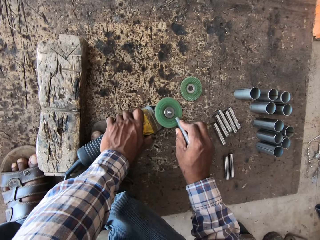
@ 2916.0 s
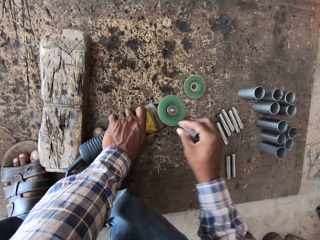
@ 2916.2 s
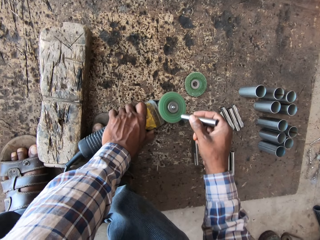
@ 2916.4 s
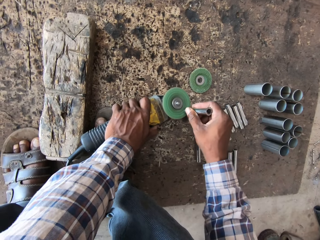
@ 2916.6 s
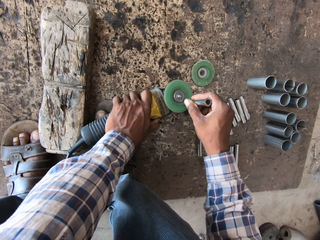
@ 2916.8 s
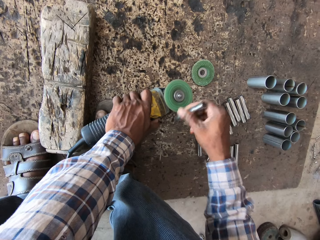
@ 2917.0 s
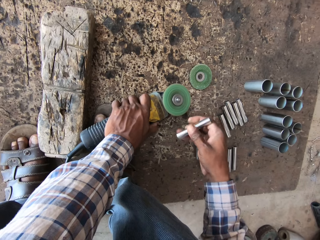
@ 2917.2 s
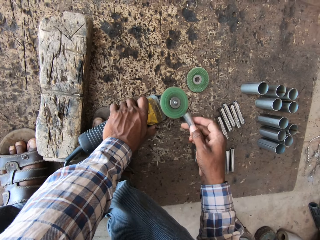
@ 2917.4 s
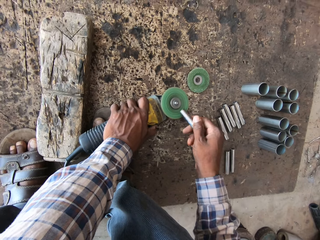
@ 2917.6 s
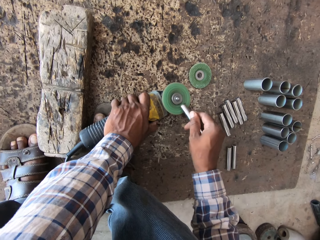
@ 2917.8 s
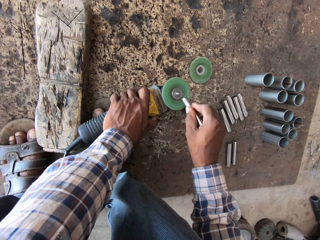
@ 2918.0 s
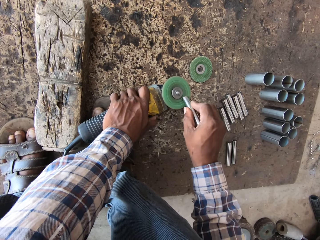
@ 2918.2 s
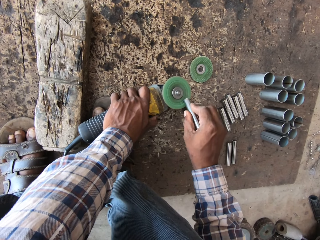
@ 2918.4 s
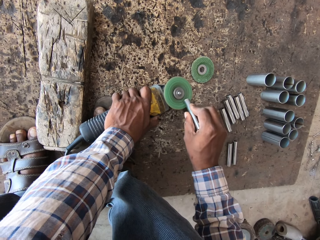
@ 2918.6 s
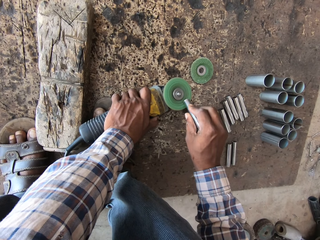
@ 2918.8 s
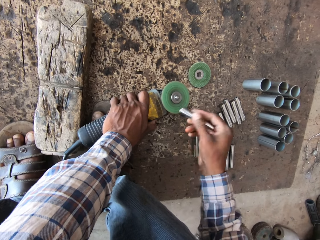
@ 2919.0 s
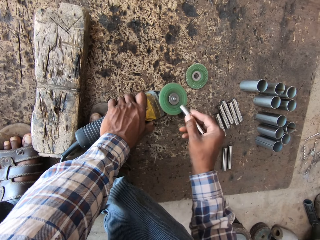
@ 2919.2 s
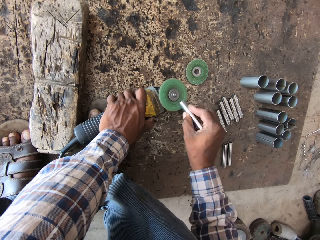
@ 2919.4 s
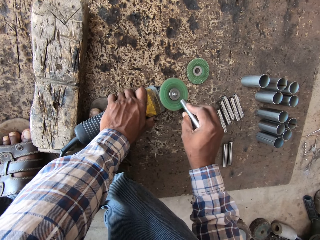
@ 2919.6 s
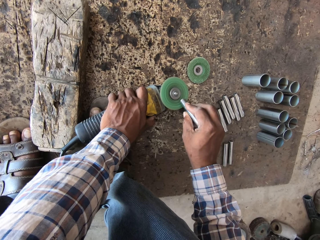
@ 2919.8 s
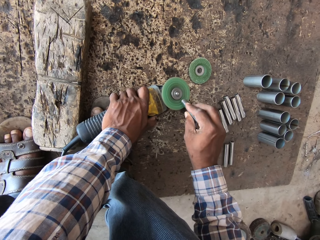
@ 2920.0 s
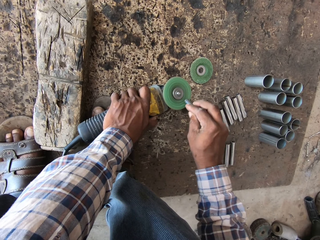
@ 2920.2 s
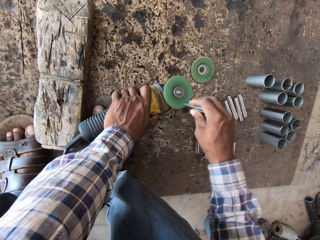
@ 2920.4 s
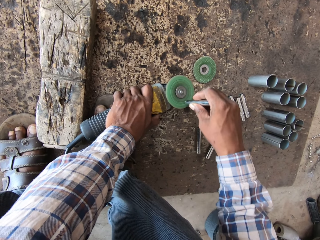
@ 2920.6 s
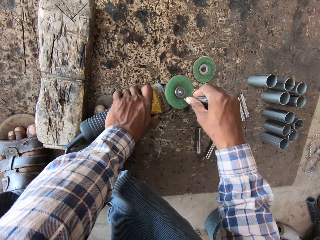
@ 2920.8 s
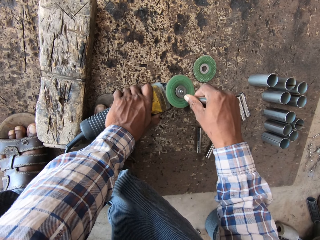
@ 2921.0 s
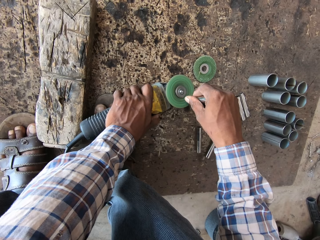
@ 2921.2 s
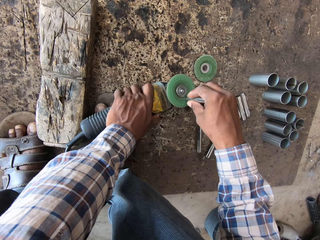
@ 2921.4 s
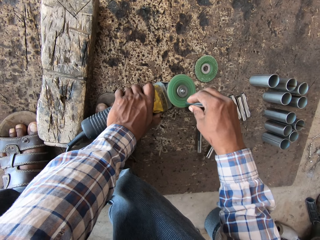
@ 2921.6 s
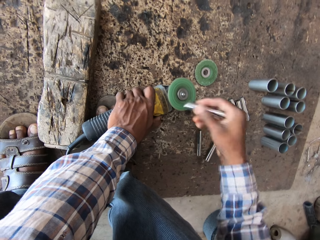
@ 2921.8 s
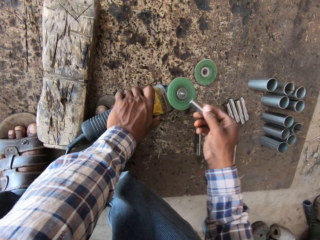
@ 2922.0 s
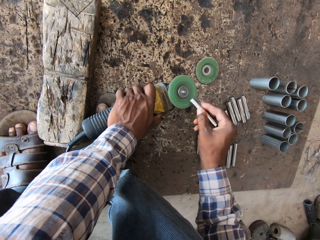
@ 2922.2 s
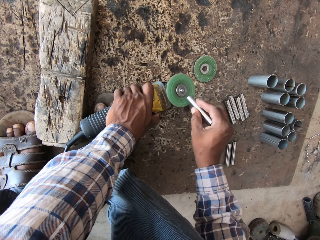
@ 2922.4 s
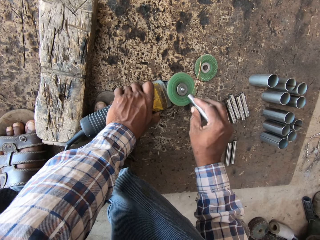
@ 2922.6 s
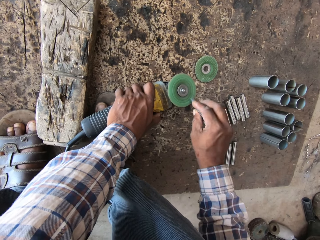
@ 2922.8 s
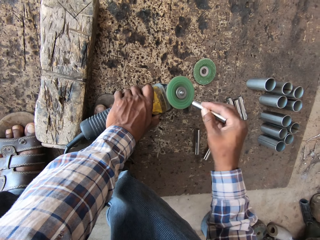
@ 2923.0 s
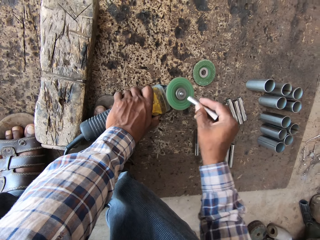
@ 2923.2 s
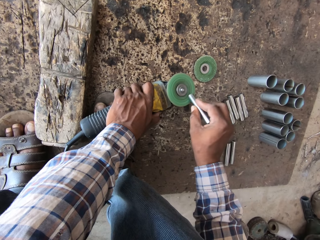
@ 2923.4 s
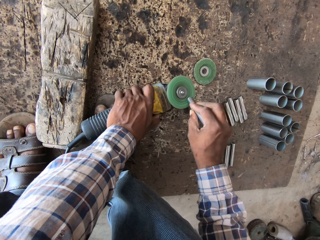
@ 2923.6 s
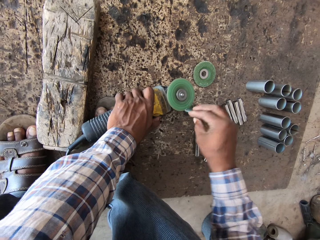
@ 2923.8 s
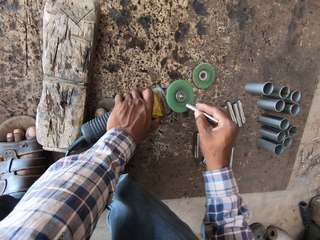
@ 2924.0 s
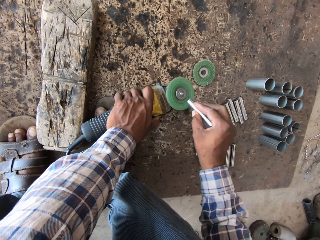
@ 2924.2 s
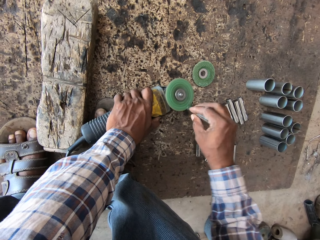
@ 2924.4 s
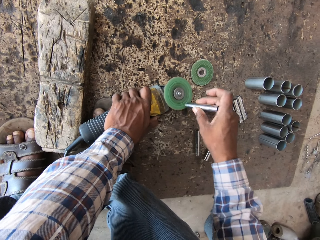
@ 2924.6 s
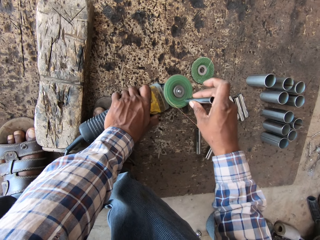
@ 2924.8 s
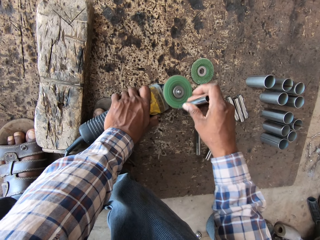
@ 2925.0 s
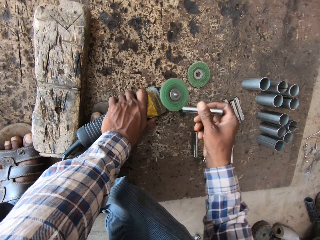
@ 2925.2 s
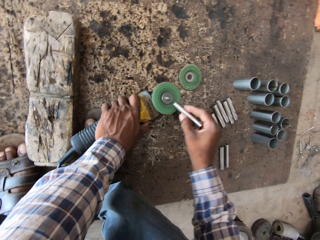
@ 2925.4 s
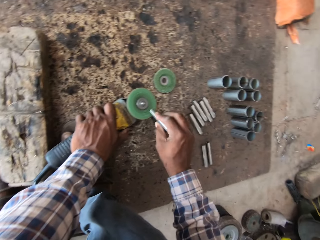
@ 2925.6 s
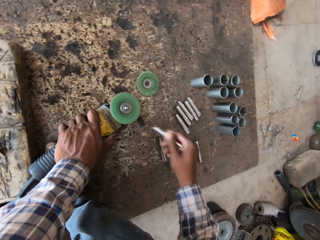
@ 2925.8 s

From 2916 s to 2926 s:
The camera wearer polishes the metal. They polish the metal again. They turn the metal. They polish the metal. They polish the metal again.

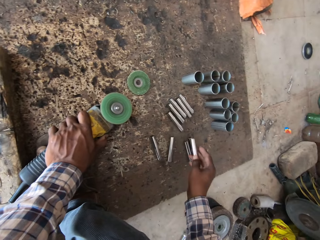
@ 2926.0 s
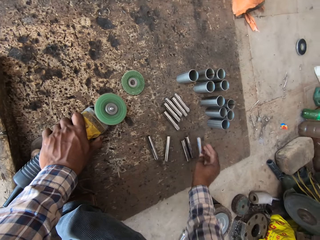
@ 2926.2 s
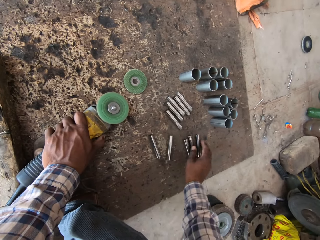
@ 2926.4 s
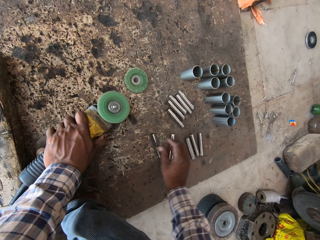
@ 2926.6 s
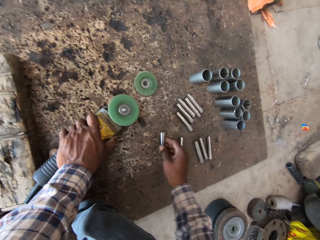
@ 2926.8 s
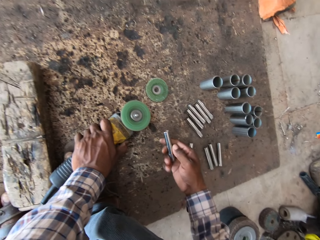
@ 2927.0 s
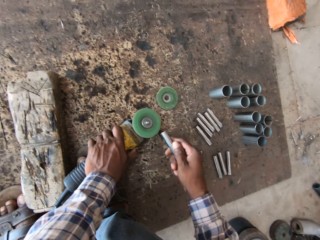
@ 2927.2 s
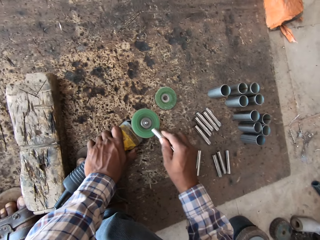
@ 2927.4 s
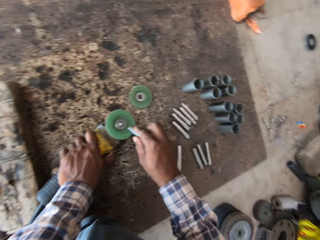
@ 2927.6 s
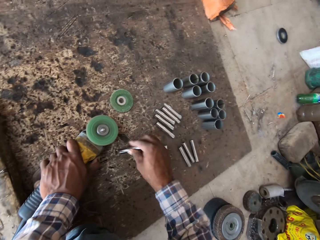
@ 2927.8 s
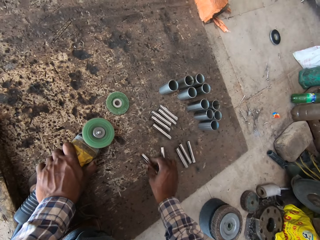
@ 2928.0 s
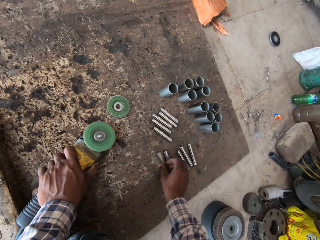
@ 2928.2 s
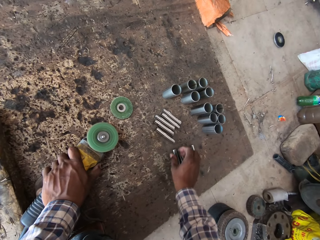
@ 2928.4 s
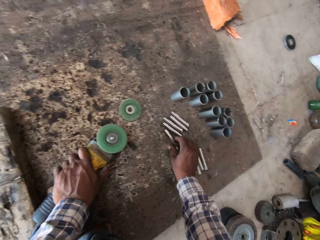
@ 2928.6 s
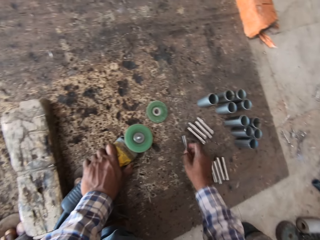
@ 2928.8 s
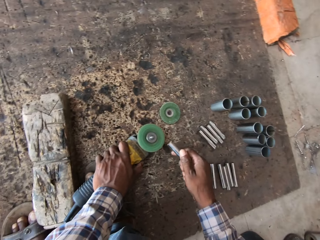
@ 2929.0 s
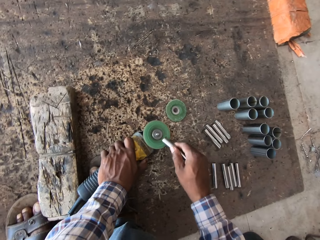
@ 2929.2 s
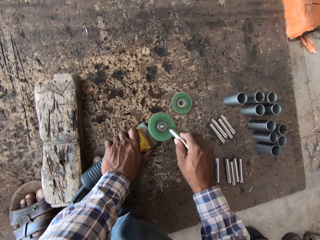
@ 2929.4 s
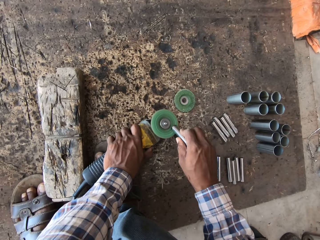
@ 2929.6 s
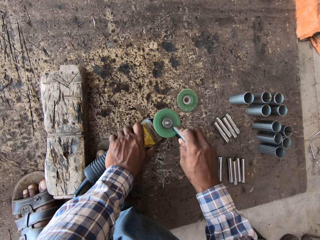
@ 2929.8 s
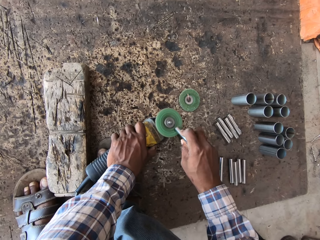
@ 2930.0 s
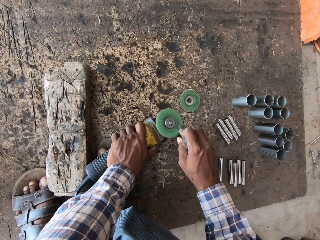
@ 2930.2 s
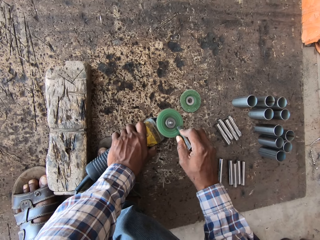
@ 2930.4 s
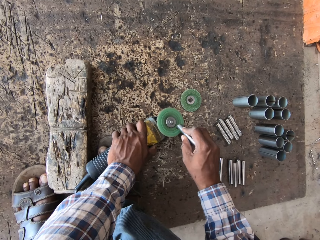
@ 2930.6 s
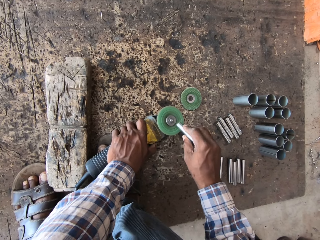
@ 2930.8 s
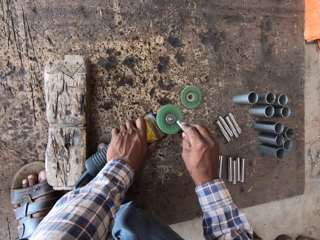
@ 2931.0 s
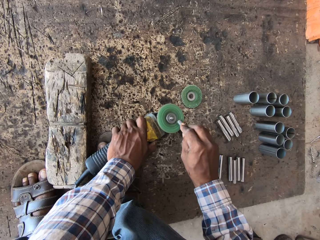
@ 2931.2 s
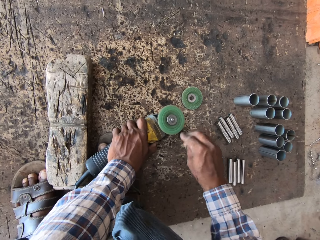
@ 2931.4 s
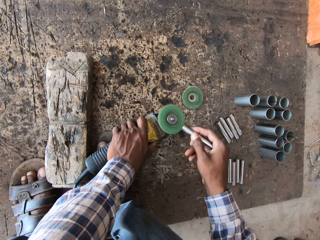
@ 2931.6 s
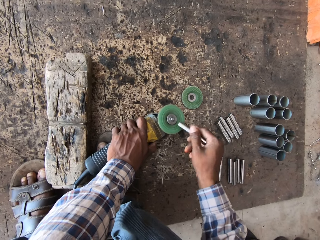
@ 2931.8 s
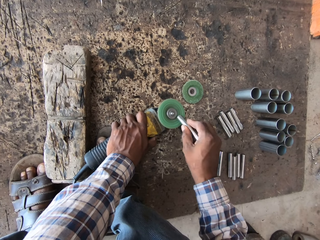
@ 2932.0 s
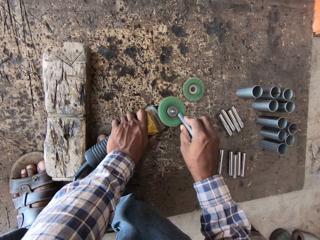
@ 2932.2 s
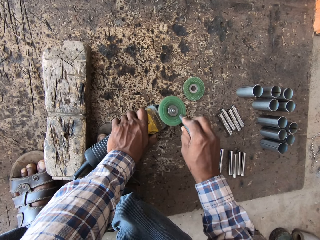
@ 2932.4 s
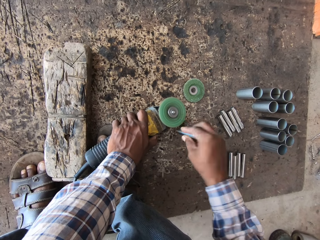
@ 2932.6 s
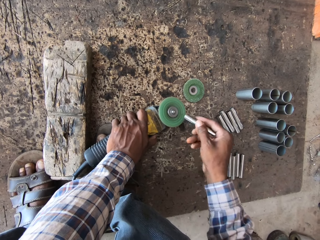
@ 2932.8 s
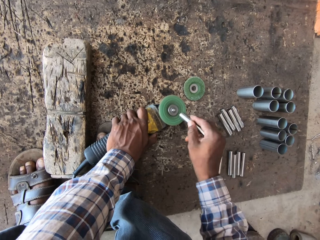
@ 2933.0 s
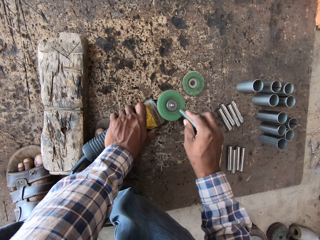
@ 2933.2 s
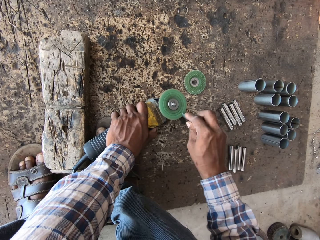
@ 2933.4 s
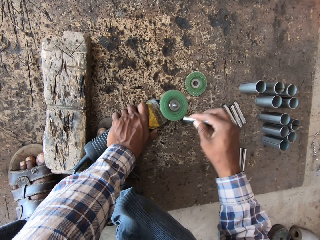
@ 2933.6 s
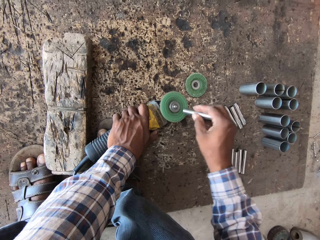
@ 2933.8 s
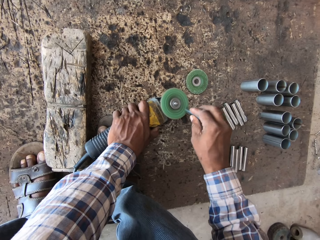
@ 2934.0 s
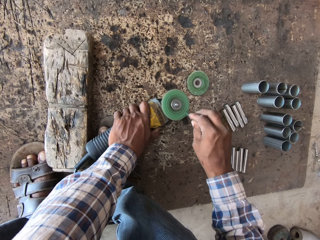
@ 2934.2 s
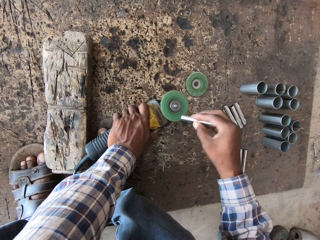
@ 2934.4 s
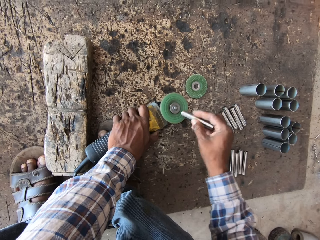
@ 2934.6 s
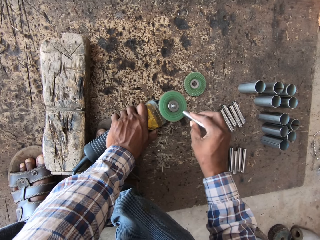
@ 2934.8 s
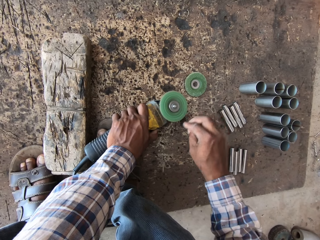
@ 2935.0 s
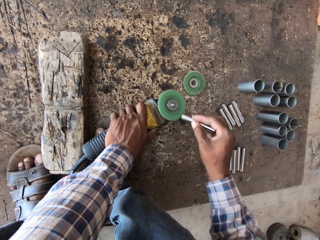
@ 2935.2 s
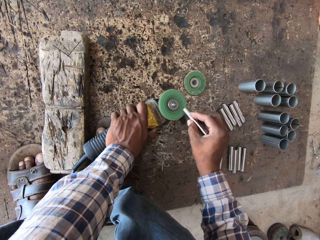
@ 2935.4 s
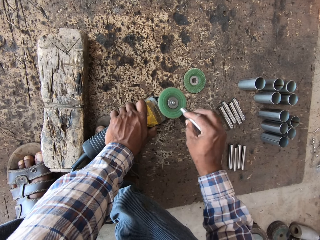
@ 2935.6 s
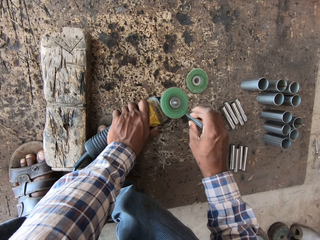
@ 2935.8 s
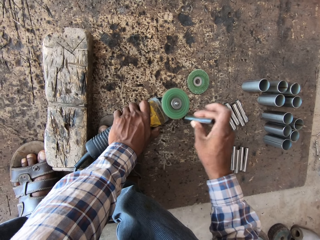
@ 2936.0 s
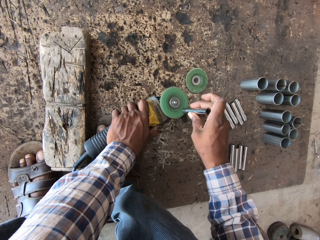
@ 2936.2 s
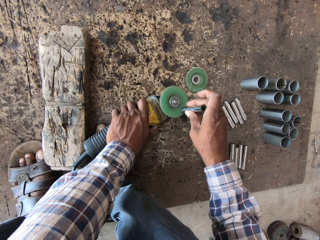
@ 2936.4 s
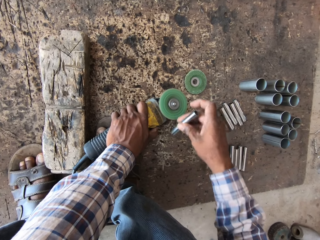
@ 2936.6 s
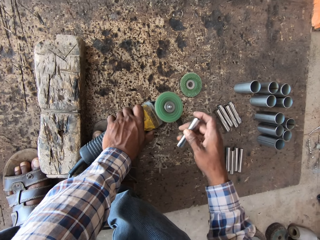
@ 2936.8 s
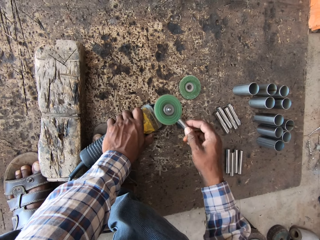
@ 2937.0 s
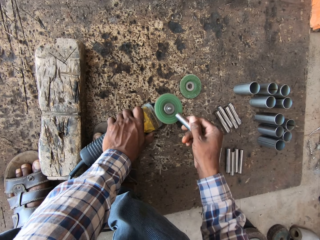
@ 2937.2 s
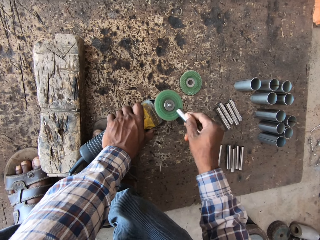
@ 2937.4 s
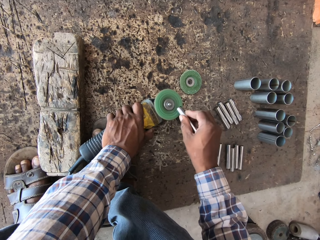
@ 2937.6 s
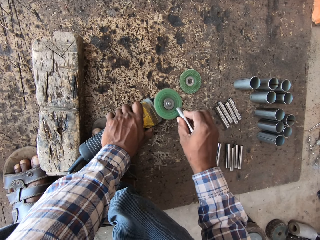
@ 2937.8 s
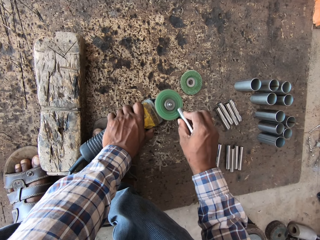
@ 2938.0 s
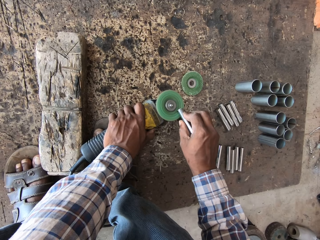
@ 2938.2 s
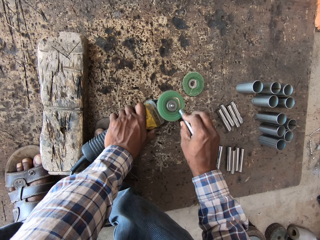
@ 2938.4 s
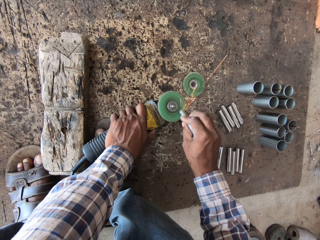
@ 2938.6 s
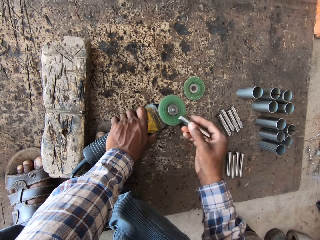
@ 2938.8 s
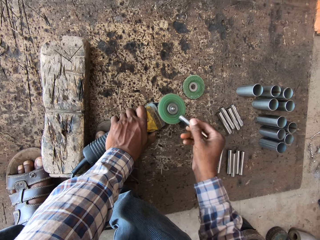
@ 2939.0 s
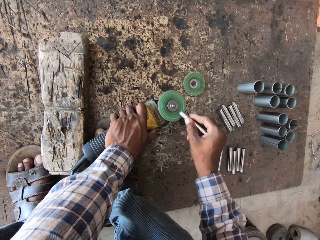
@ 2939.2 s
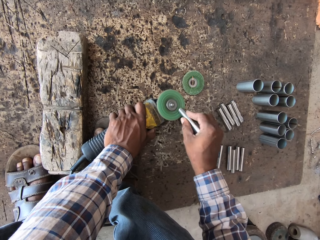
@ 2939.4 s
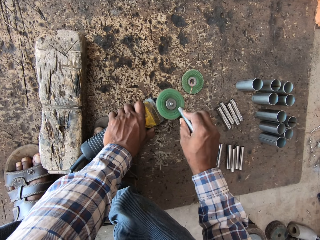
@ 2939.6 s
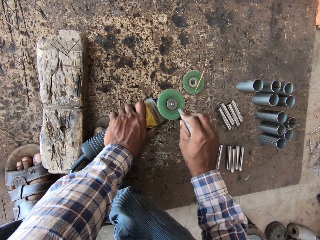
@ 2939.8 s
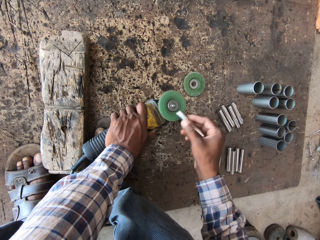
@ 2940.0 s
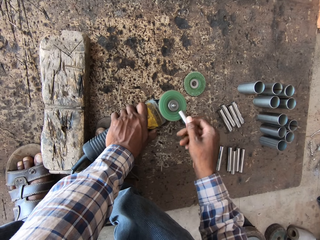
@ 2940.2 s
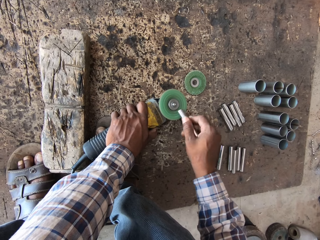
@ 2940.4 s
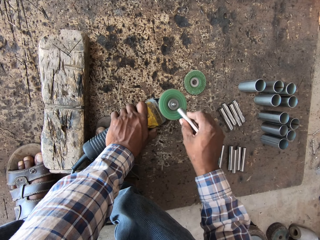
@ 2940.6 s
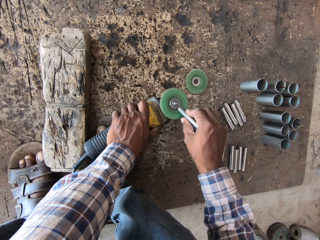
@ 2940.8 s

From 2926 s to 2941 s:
The camera wearer drops the metal pipe on the floor with his right hand. He picks a metal pipe from the floor with his right hand. He files the metal pipe in his right hand with the angle grinder. He drops the metal pipe on the floor with his right hand. He moves the metal pipe. He picks a metal pipe from the floor with his right hand. He files the metal pipe in his right hand with the angle grinder. He polishes the metal pipe. He polishes it repeatedly.
